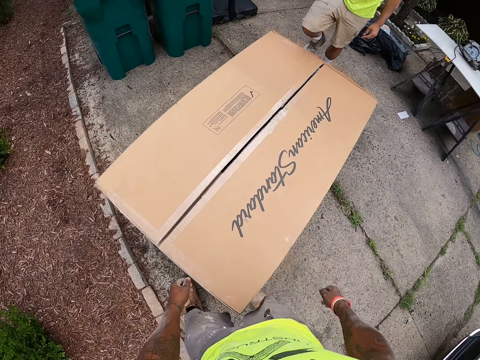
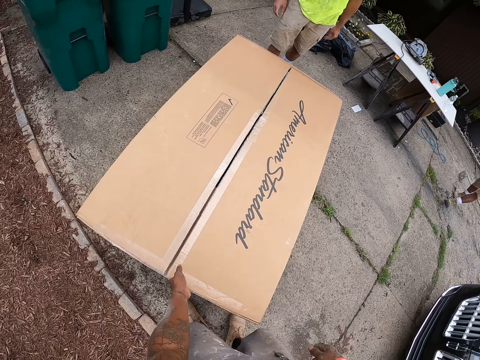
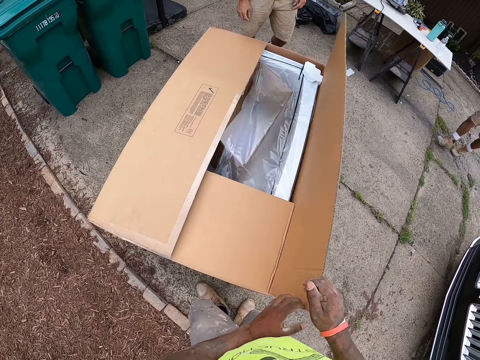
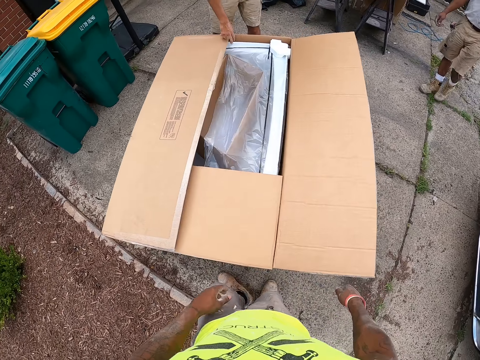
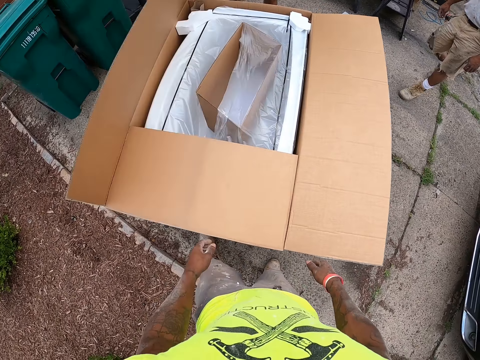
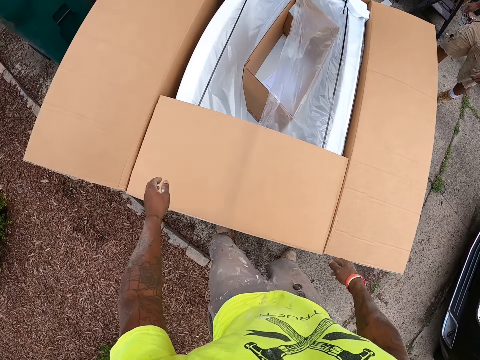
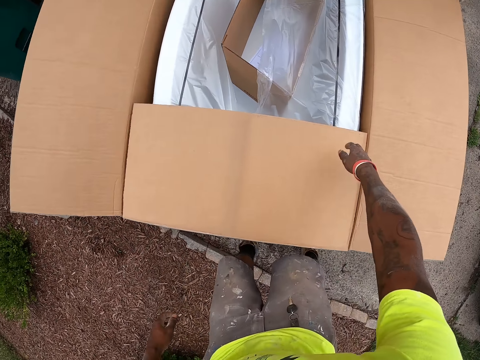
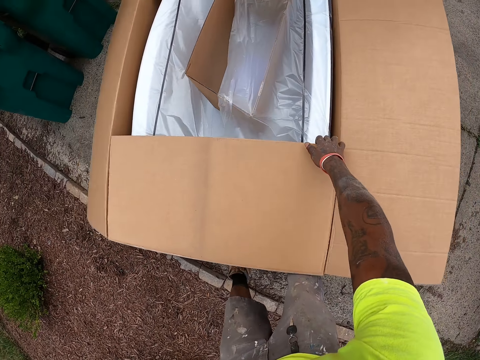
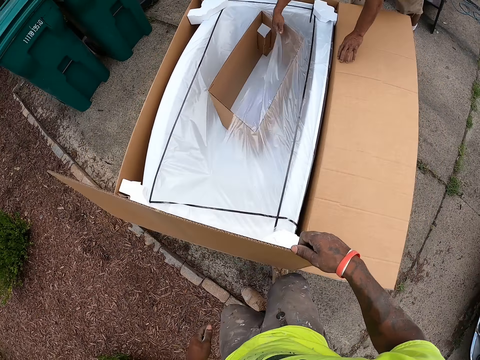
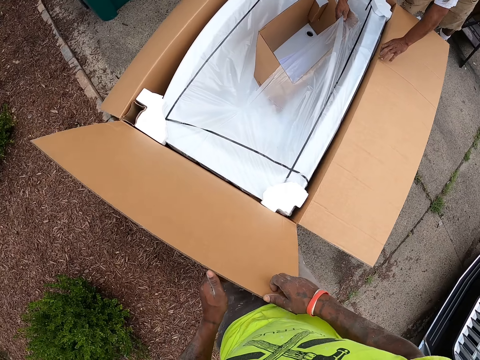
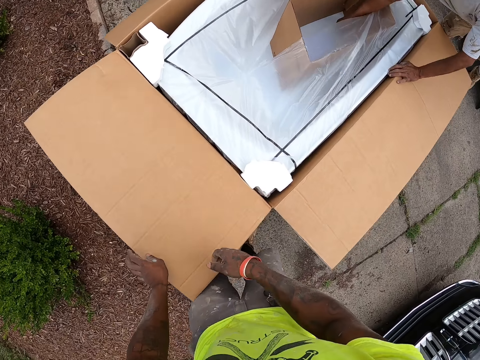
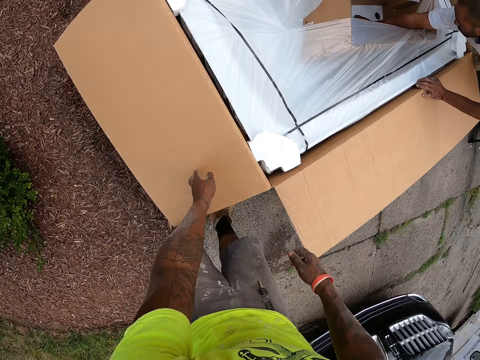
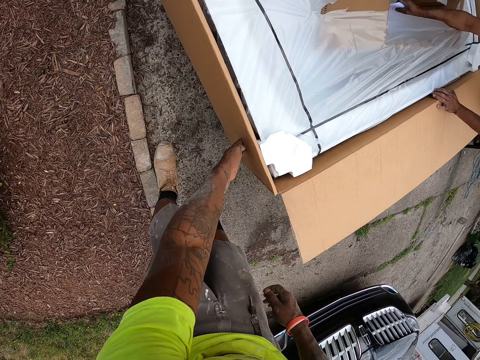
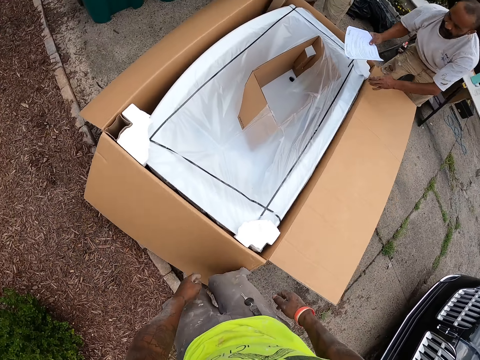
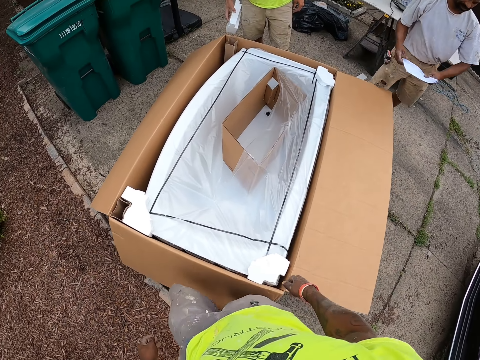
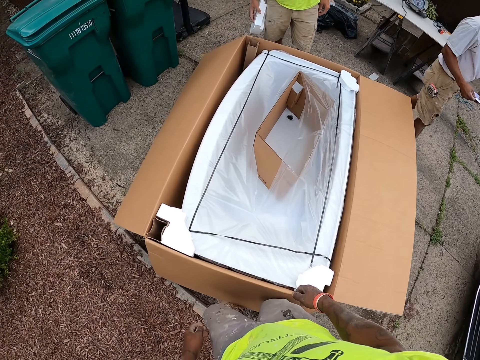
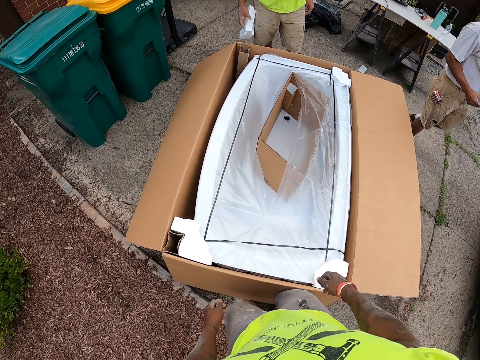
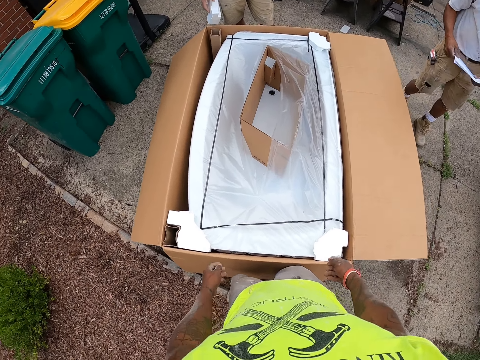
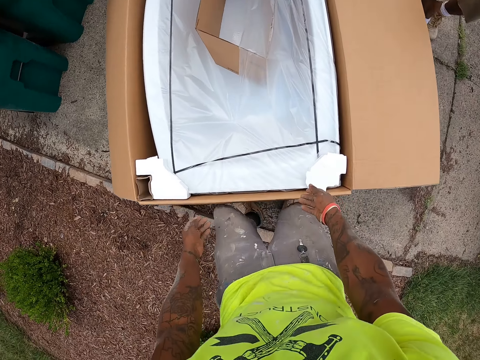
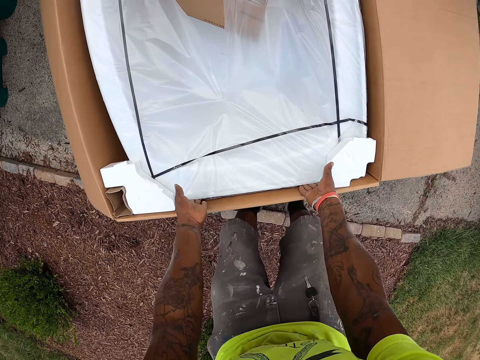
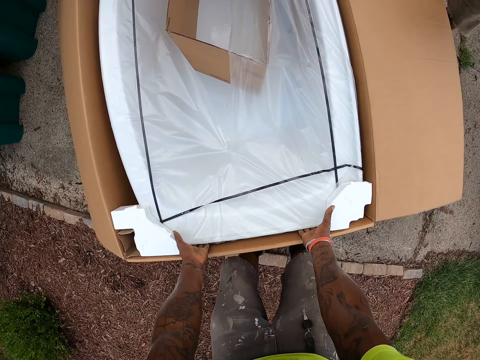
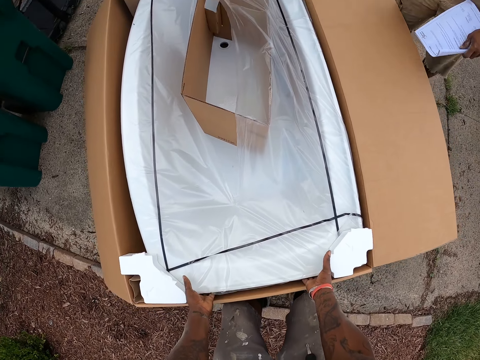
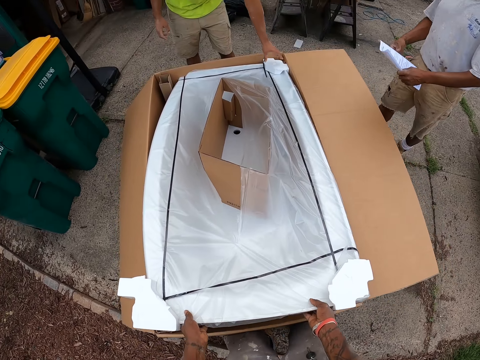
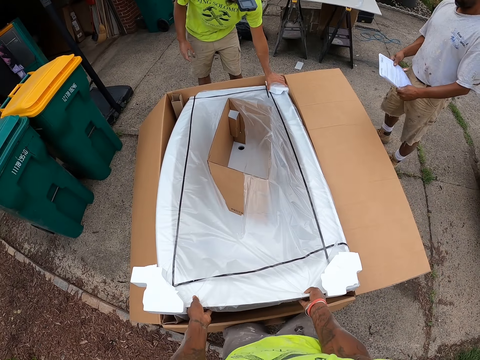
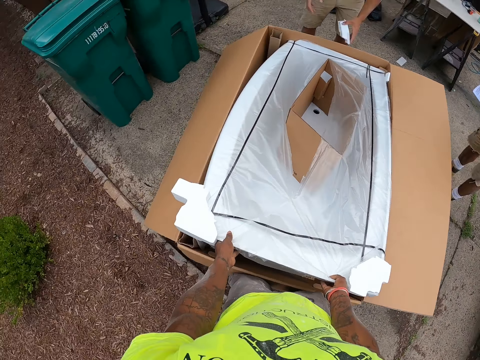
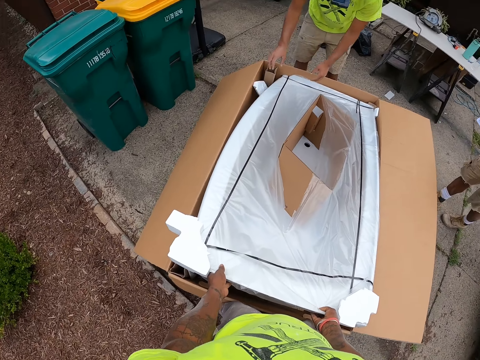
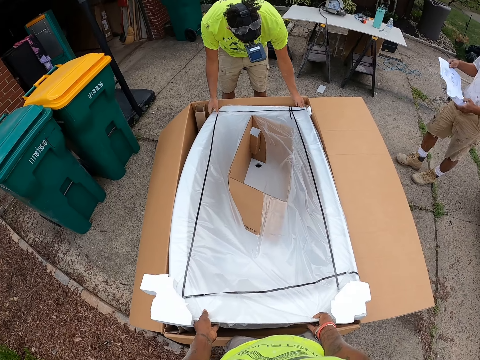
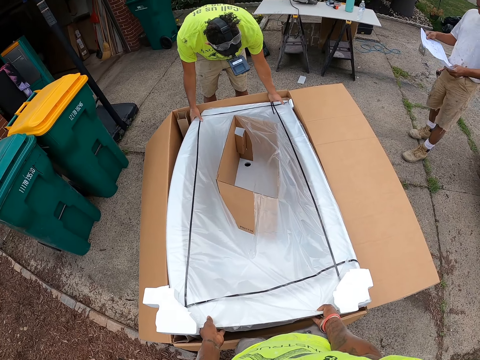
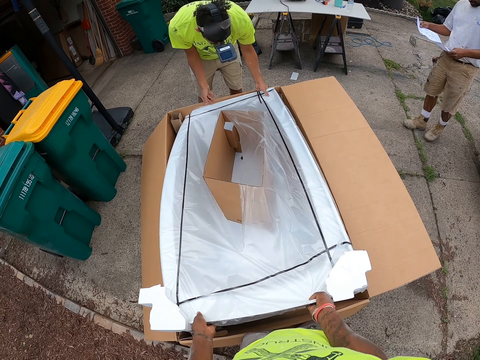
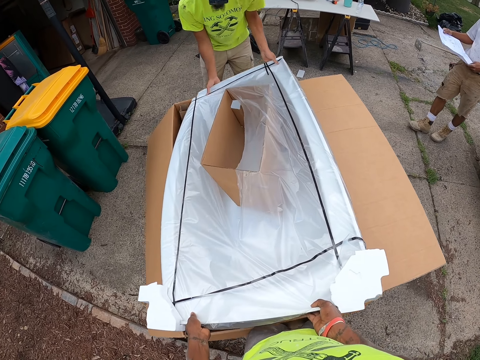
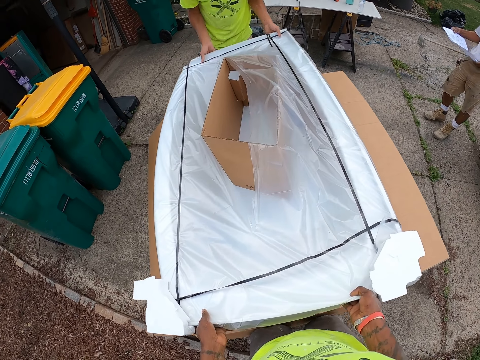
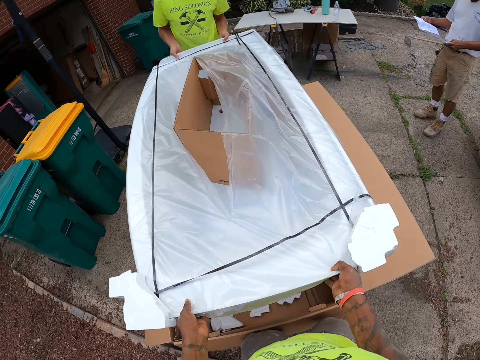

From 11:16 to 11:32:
The camera wearer opens the box on the floor with a man with his left hand. A carpenter opens the box on the floor with his right hand. The camera wearer opens the box on the floor with his right hand. The carpenter picks up a paper from the box with his right hand. The camera wearer pushes down the side of the box with his left hand. The carpenter walks away with the paper in both of his hands. The camera wearer stares at the bathtub. He picks up the bathtub from the box on the floor with both of his hands. He stares at the bathtub. Another carpenter picks up a styrofoam from the box on the floor with his left hand. The other carpenter tosses the styrofoam into the box on the floor with his left hand. The other carpenter picks up the bathtub from the box on the floor with the camera wearer with both of his hands.

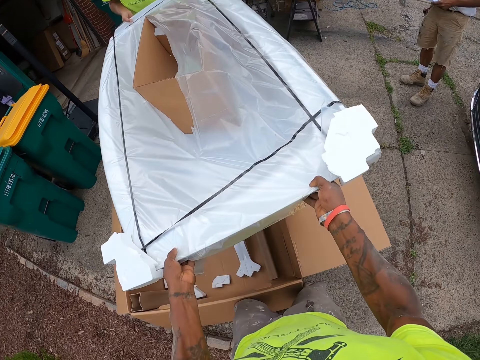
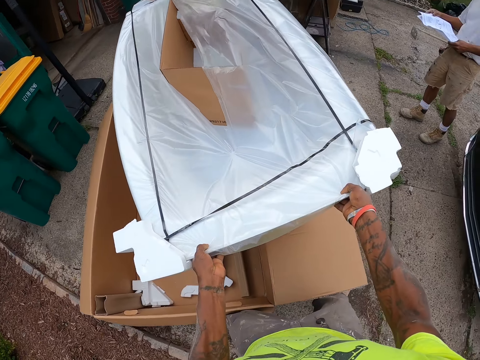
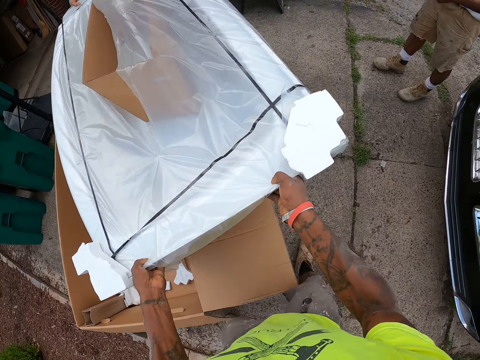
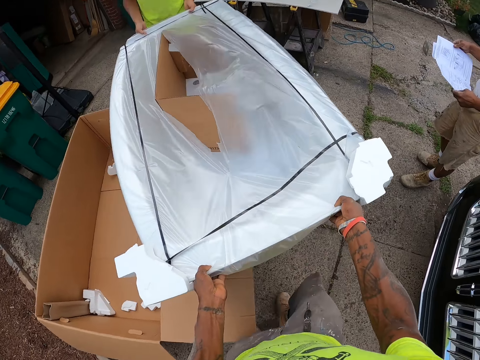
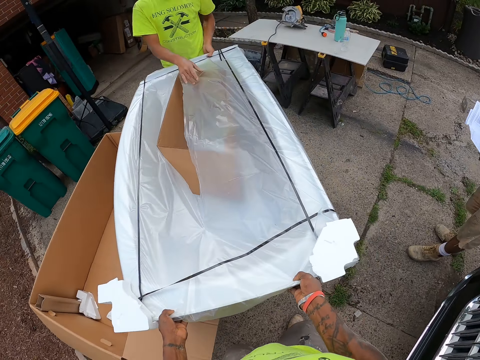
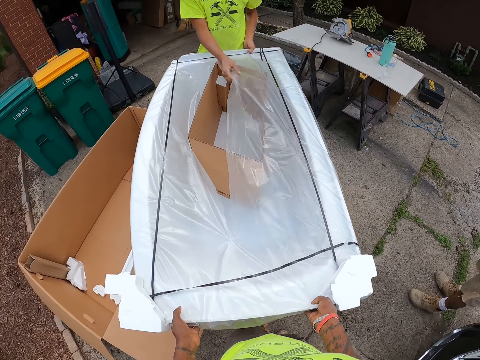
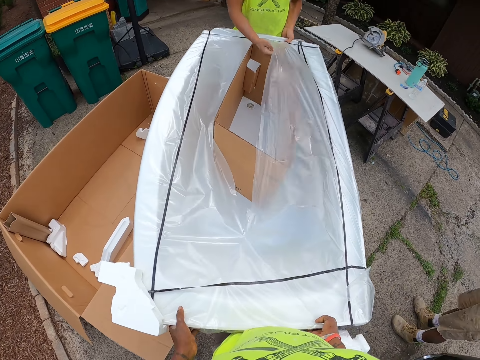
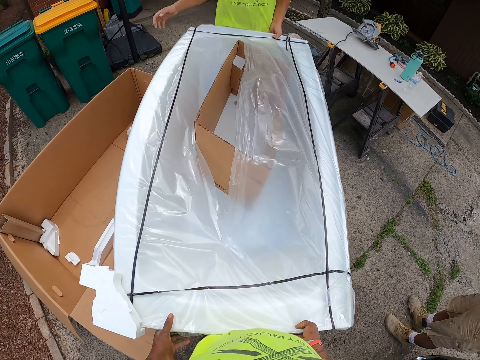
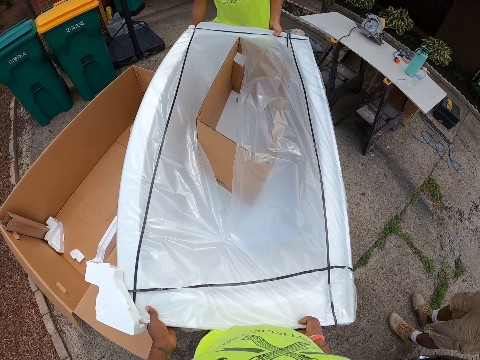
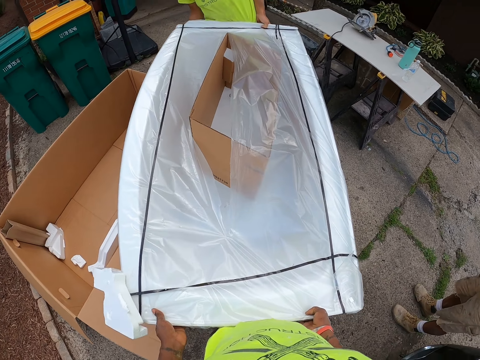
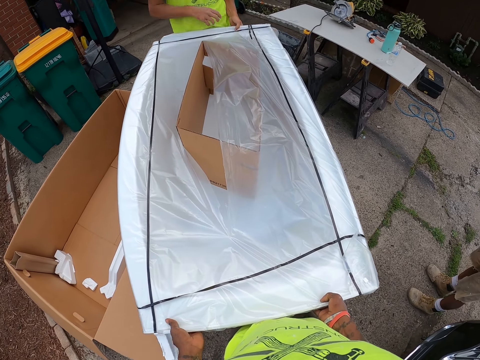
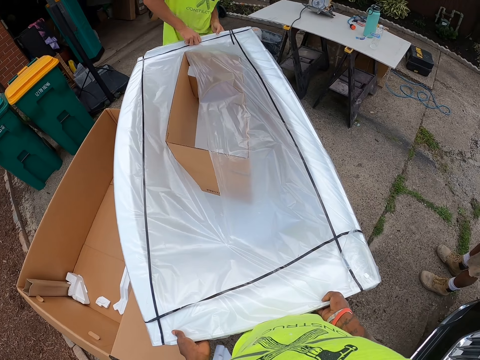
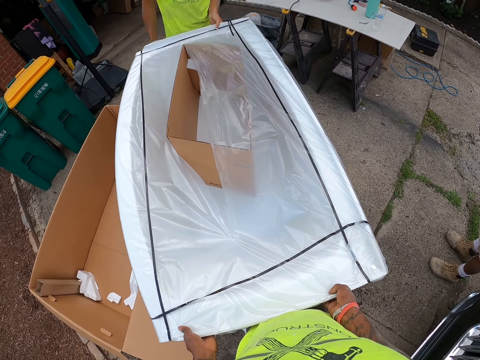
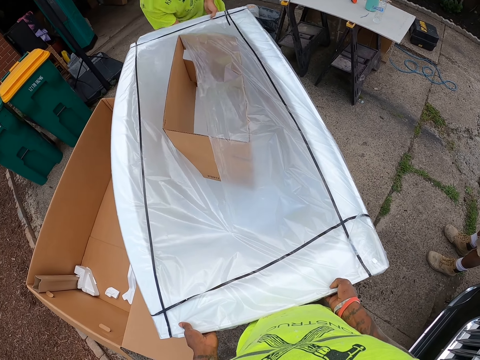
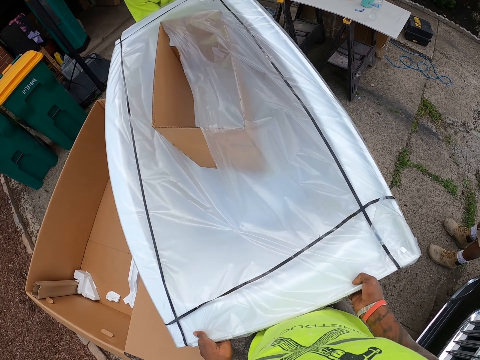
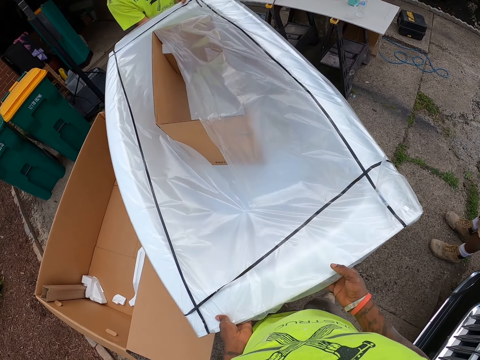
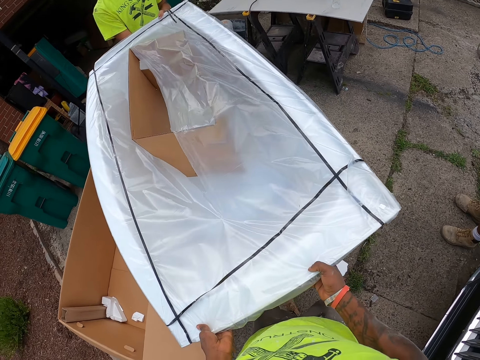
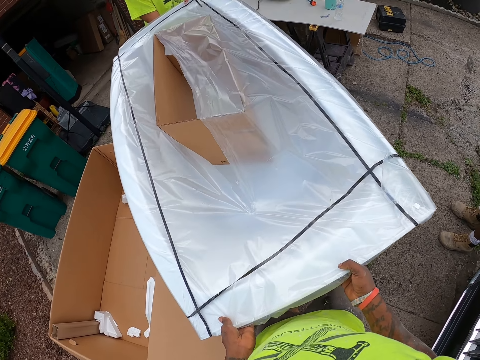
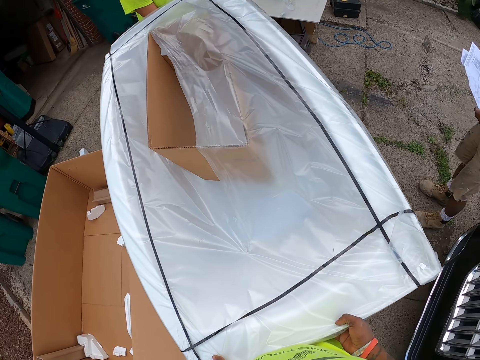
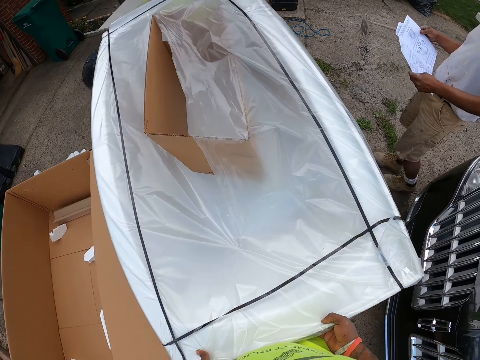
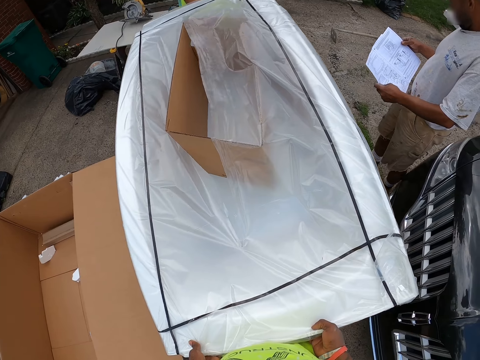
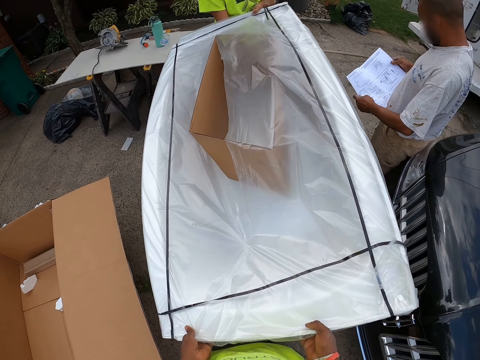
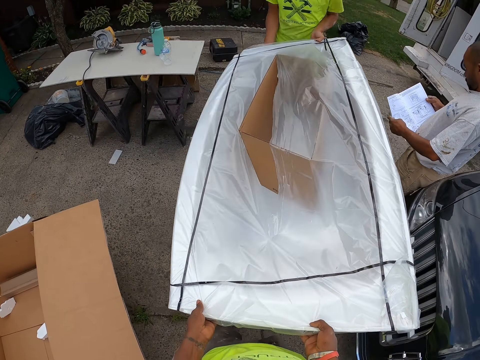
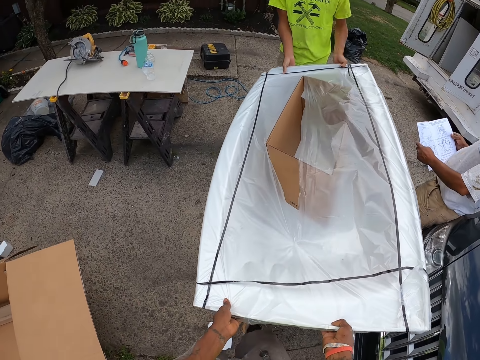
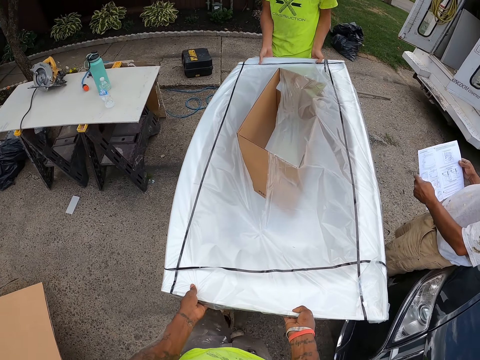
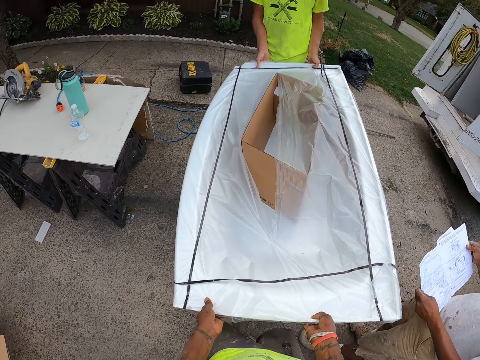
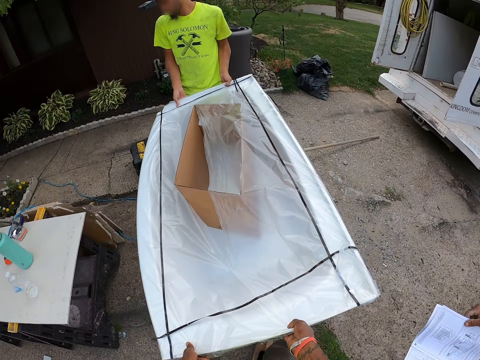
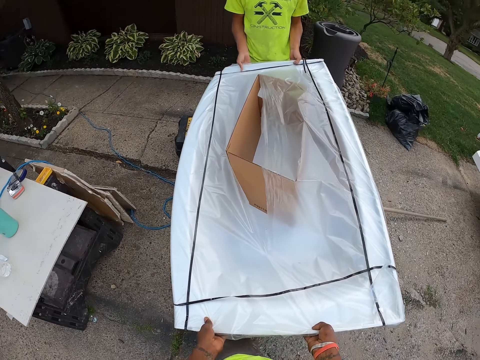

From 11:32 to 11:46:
The camera wearer walks away from the box. He moves the bathtub with a carpenter with both of his hands. He stares at the bathtub. The carpenter picks up the bathtub with the camera wearer. The camera wearer walks towards the inside of the house.
